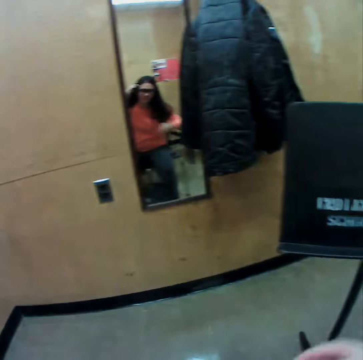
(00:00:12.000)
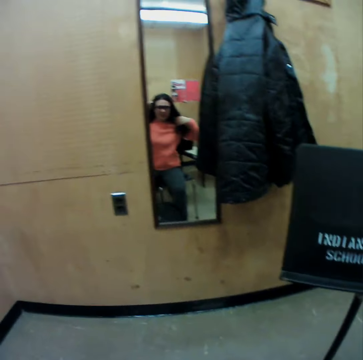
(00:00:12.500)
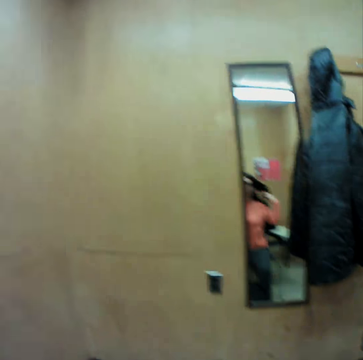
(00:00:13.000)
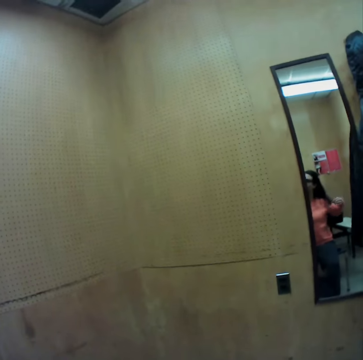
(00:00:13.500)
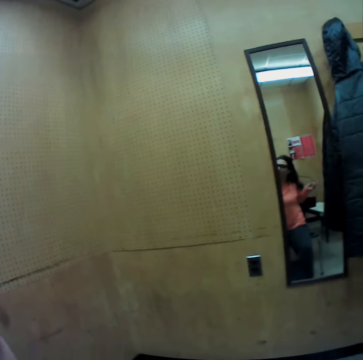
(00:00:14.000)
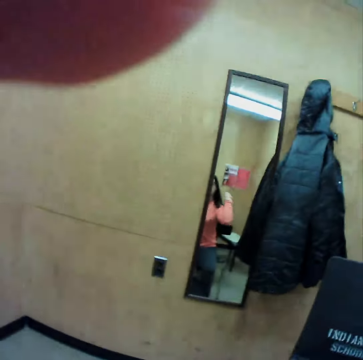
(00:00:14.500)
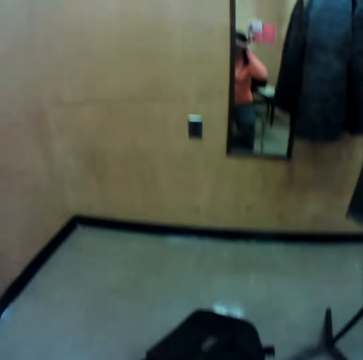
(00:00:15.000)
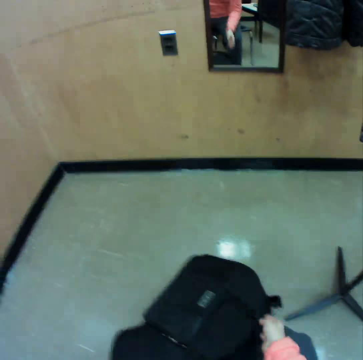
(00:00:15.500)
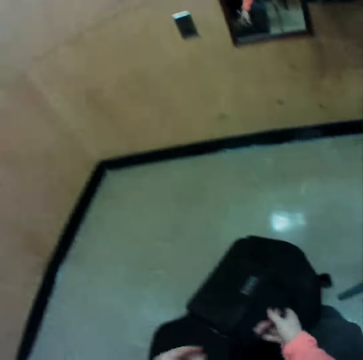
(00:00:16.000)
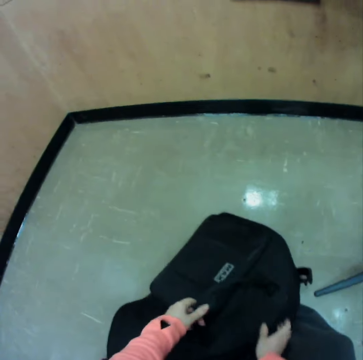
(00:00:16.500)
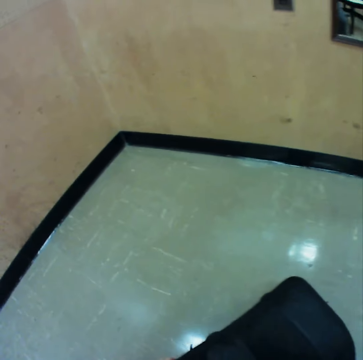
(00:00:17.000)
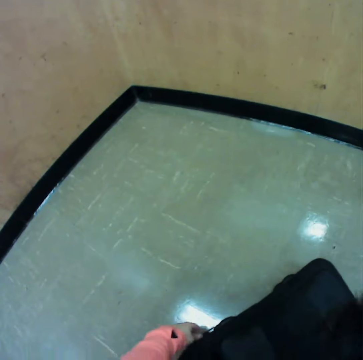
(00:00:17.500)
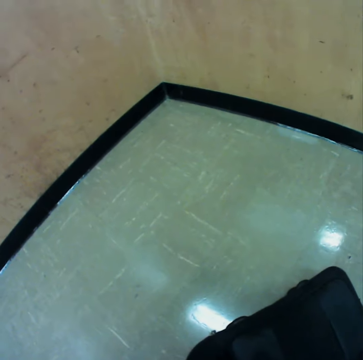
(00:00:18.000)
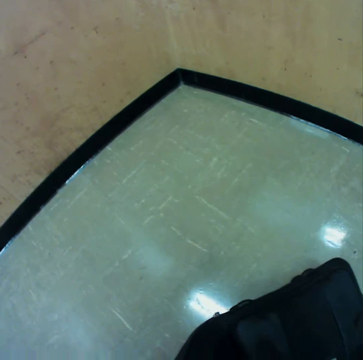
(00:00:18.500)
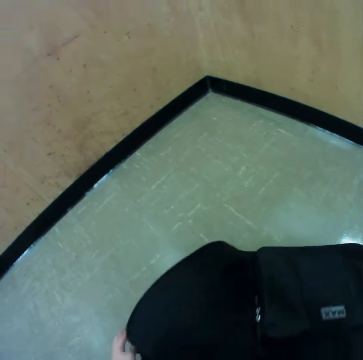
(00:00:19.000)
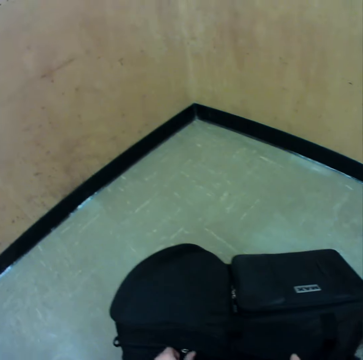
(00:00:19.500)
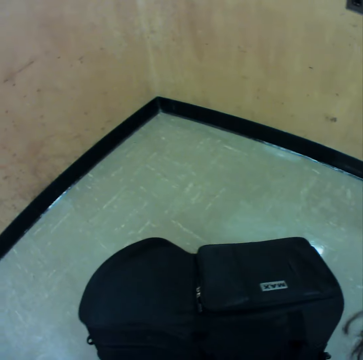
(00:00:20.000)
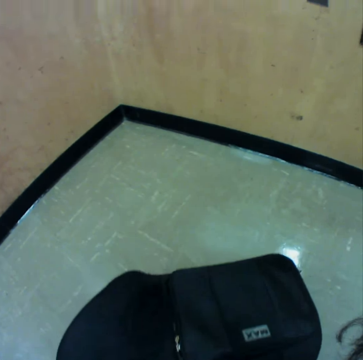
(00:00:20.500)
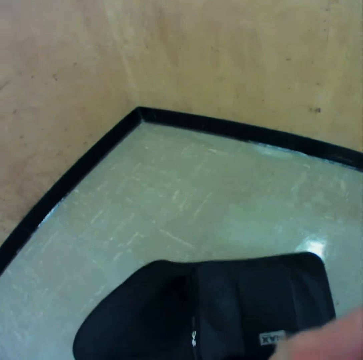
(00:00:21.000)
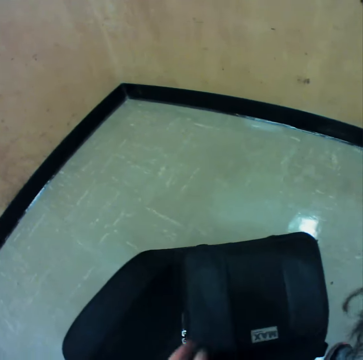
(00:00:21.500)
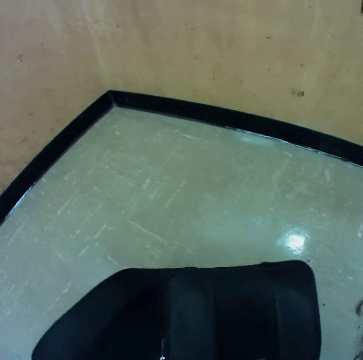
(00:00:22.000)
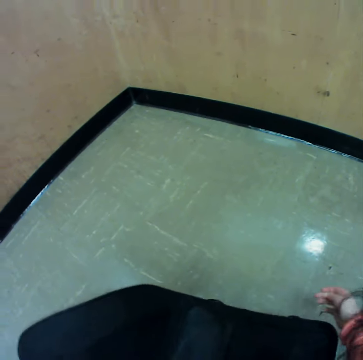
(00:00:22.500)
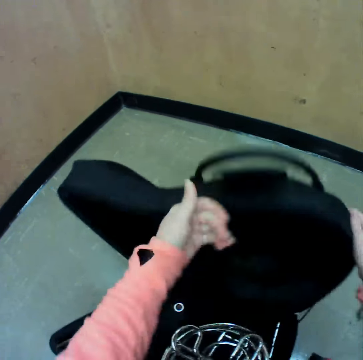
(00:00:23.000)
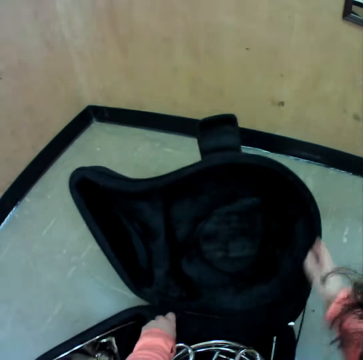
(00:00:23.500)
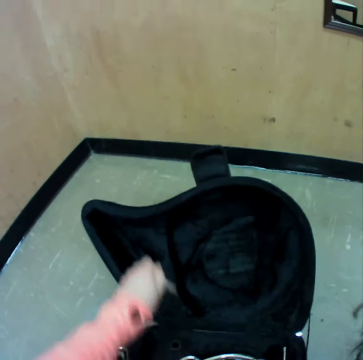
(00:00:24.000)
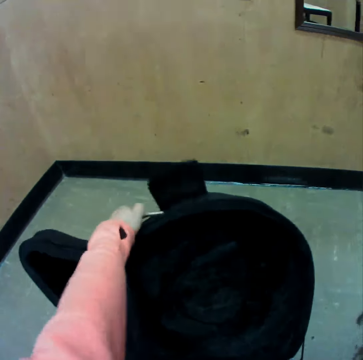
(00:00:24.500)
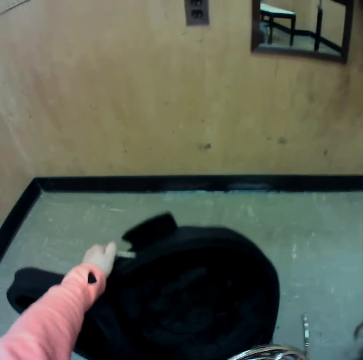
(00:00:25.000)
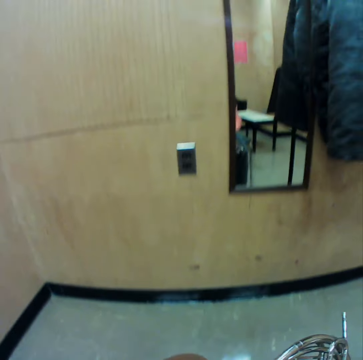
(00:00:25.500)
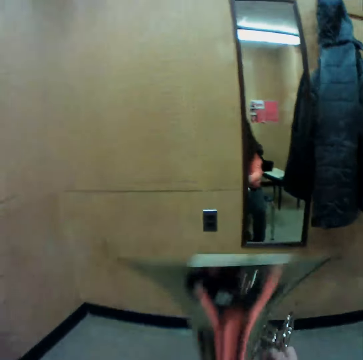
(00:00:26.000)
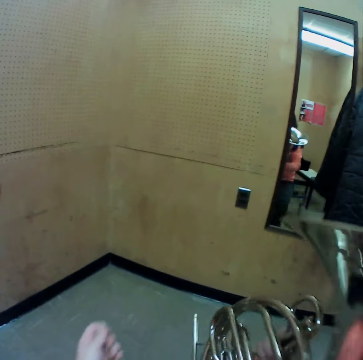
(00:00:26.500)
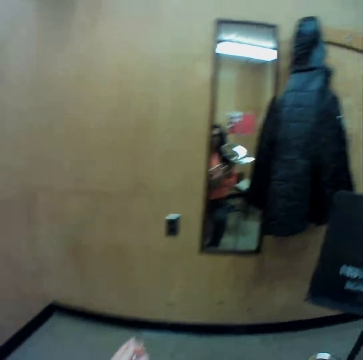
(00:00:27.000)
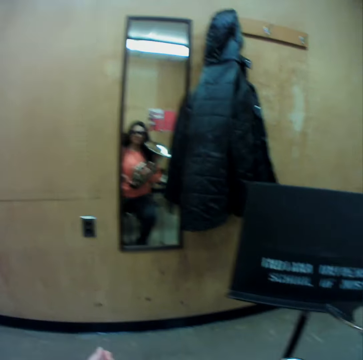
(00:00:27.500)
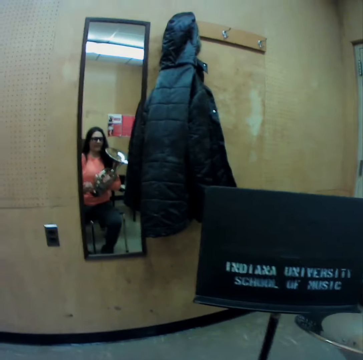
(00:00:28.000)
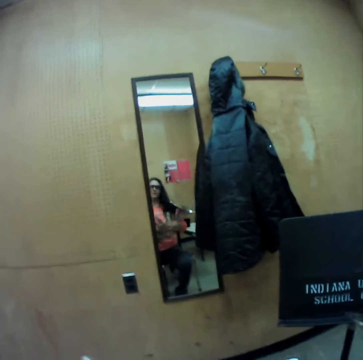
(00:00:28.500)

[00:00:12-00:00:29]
The camera wearer adjusts the camera. She unzips the bag on the floor with her left hand. She opens the bag on the floor with both her hands. She picks up a tuner or French horn from the bag with her right hand.

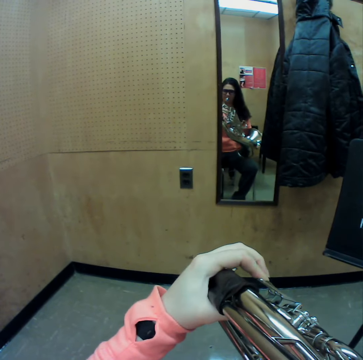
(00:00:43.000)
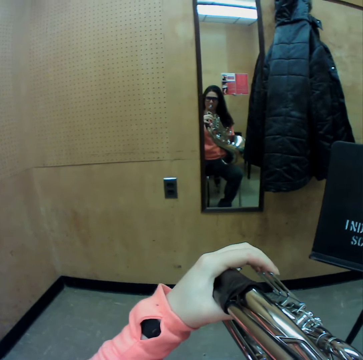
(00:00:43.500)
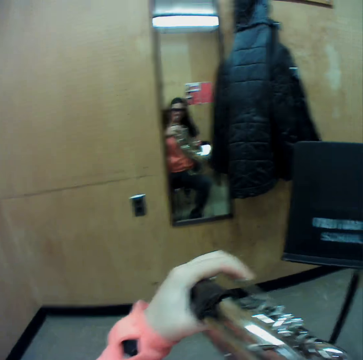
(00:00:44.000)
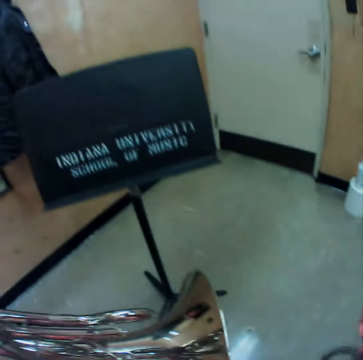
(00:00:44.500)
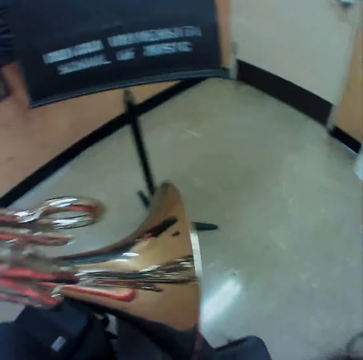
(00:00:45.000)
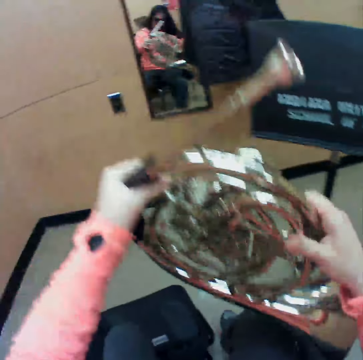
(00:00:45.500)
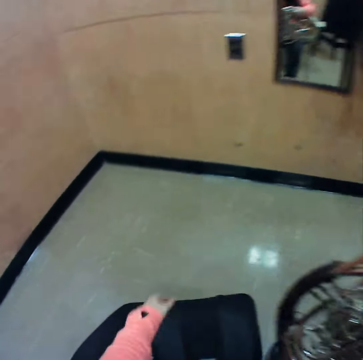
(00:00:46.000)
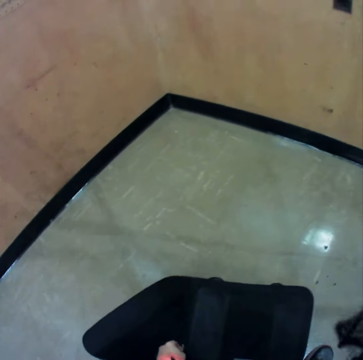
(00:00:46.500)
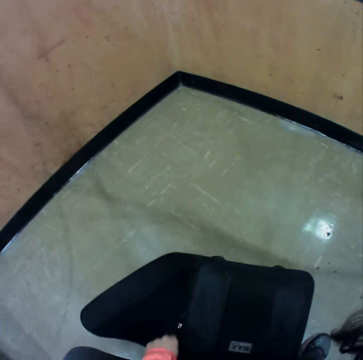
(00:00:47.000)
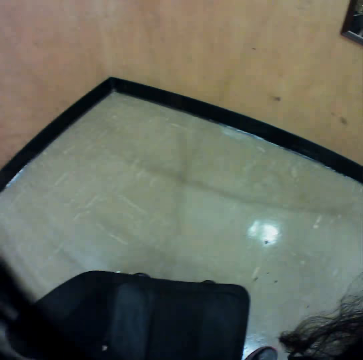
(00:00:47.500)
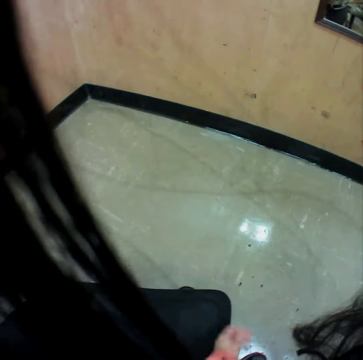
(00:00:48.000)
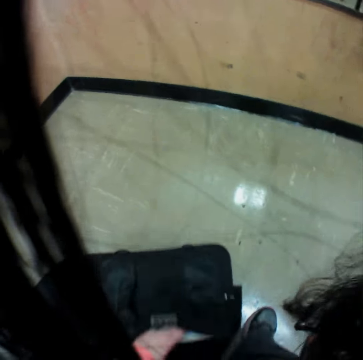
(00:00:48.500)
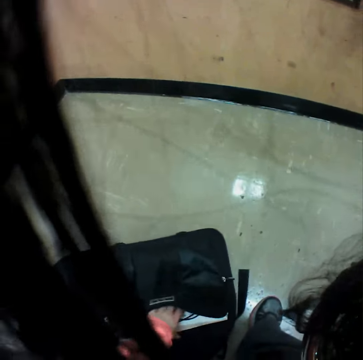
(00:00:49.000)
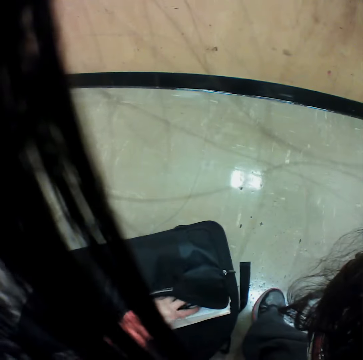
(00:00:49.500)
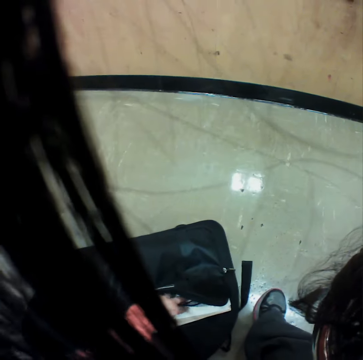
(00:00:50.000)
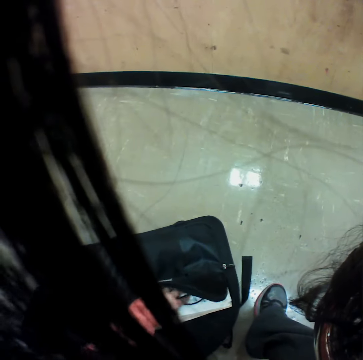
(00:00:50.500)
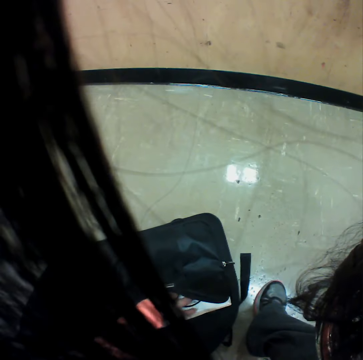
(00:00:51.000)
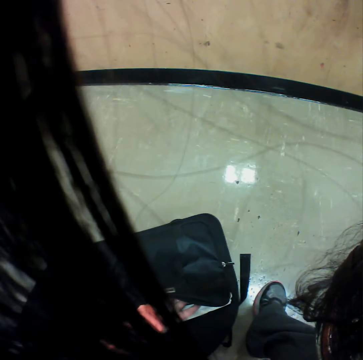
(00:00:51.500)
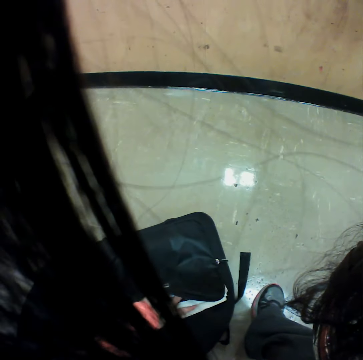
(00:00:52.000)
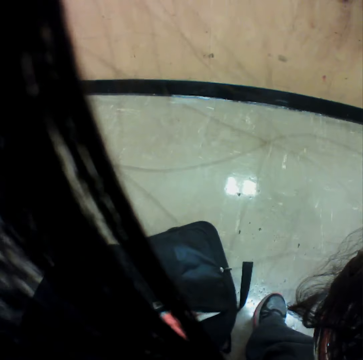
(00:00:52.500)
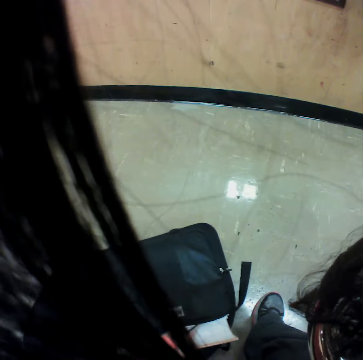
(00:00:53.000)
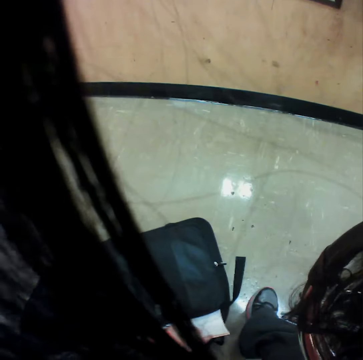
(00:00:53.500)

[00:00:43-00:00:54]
The camera wearer removes the French horn from his mouth. They lower the French horn. They unzip the bag on the floor with her left hand. They look inside the bag. They search through the bag on the floor with her left hand.

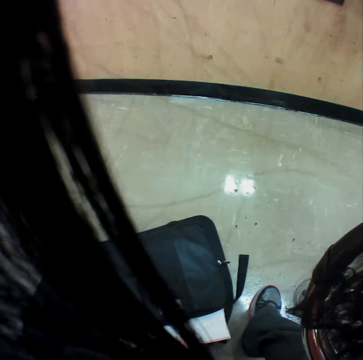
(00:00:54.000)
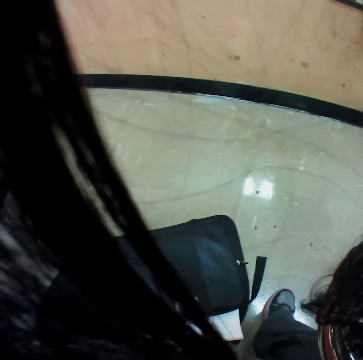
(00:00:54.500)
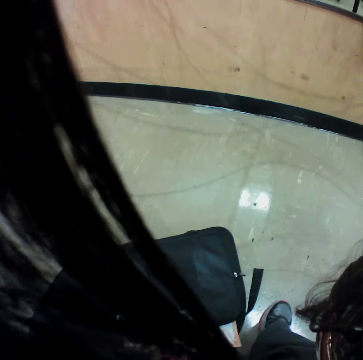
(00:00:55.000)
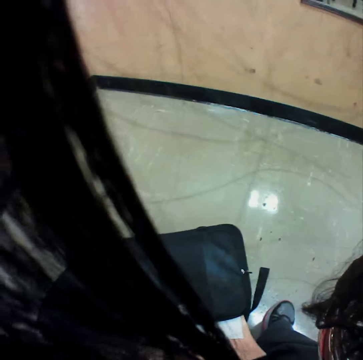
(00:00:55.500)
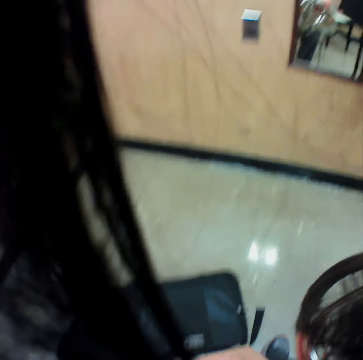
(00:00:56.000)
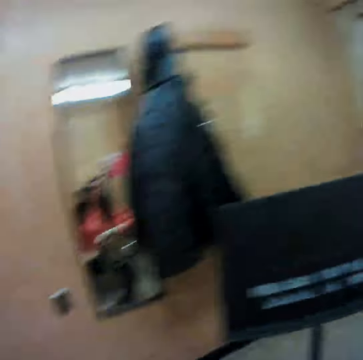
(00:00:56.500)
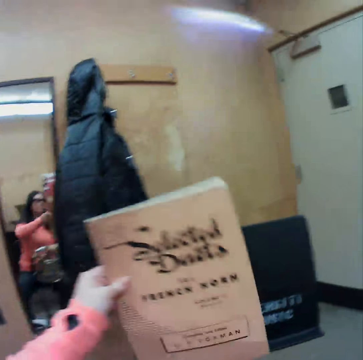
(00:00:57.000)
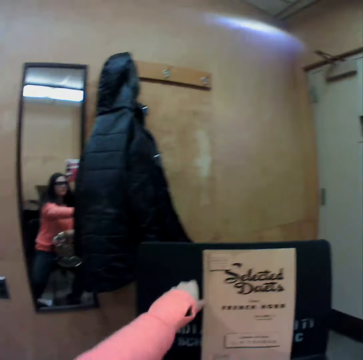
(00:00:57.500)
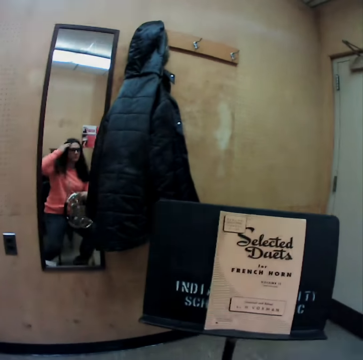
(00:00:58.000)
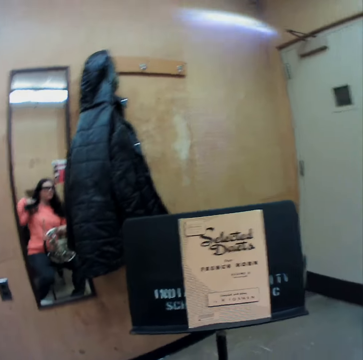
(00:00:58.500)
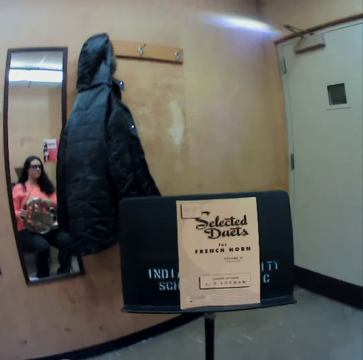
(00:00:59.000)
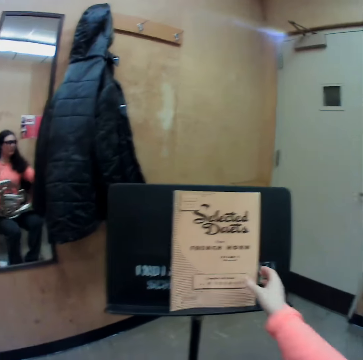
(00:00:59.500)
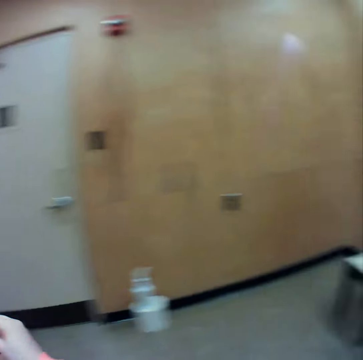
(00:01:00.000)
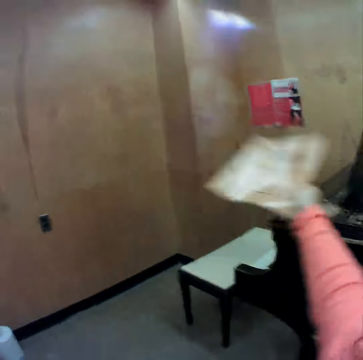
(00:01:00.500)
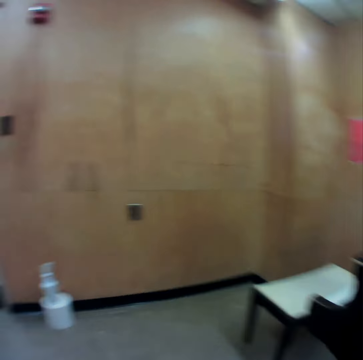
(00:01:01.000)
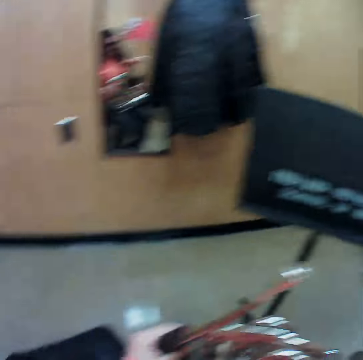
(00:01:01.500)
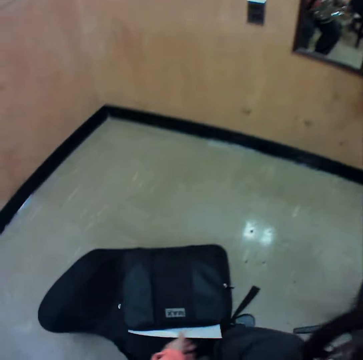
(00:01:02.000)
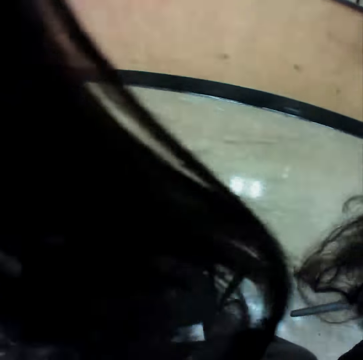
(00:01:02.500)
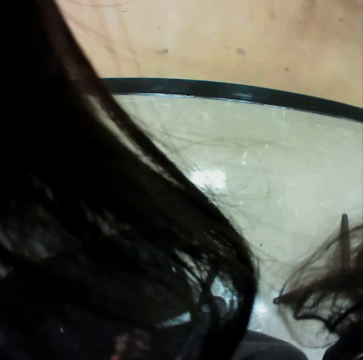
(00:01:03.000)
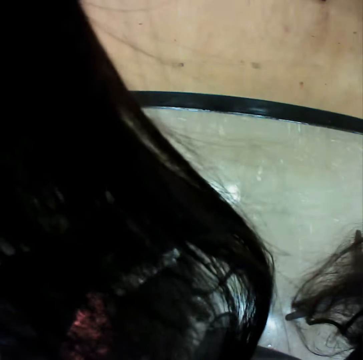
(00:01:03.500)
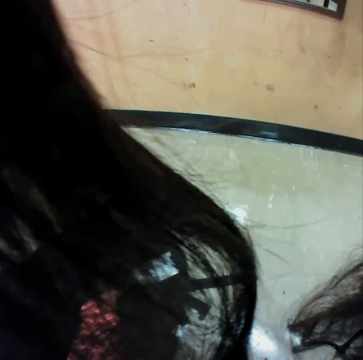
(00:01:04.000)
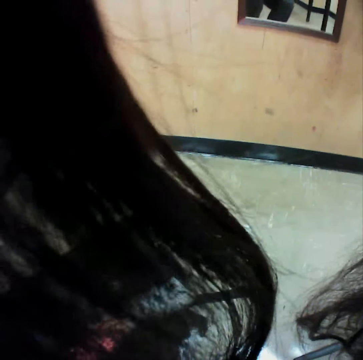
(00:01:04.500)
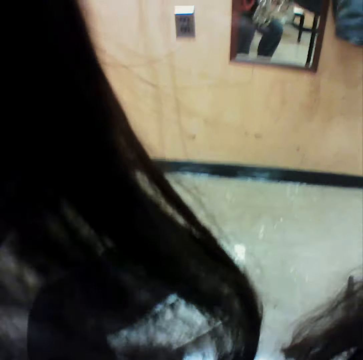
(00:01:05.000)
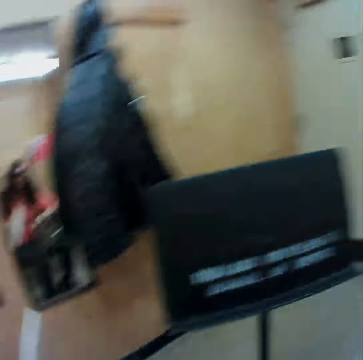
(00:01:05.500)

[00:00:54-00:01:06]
The camera wearer takes a book from the bag. She places the music book on a music stand. She adjusts her hair with her left hand. She transfers the music note to the keyboard with her right hand. She looks in the bag. She searches through the bag on the floor with her left hand.
